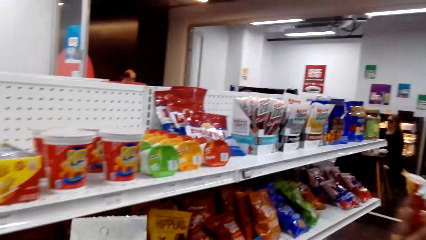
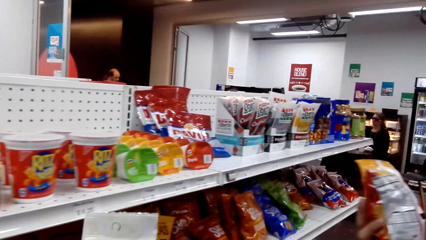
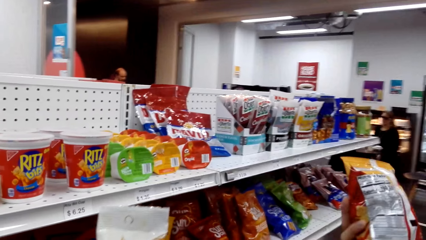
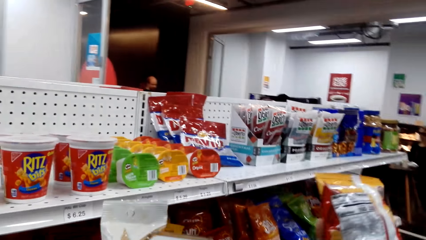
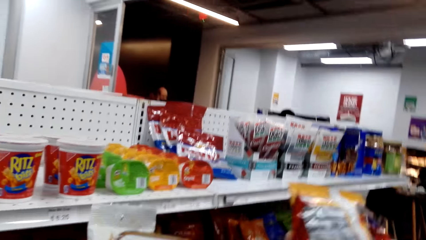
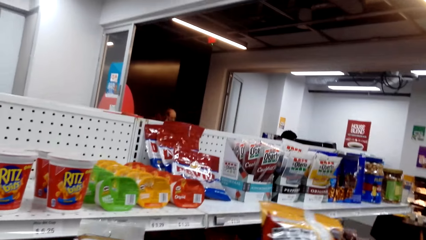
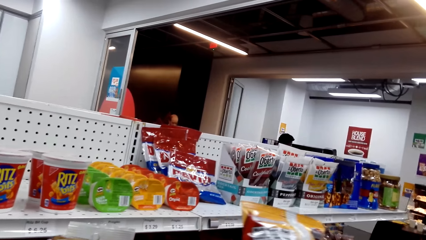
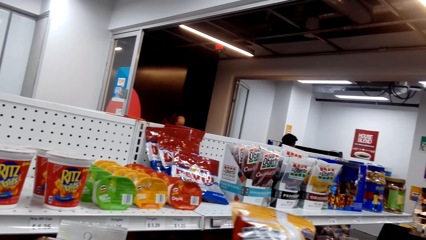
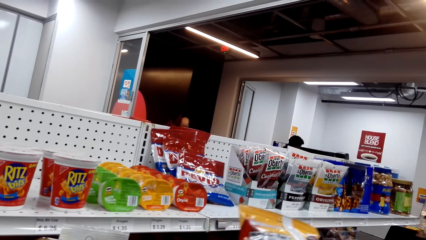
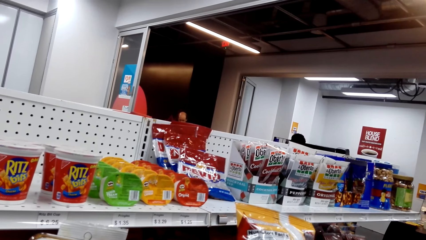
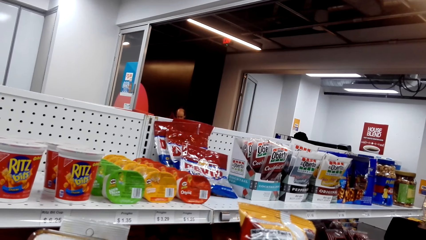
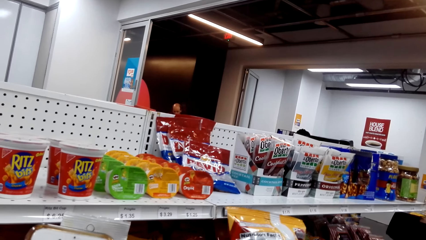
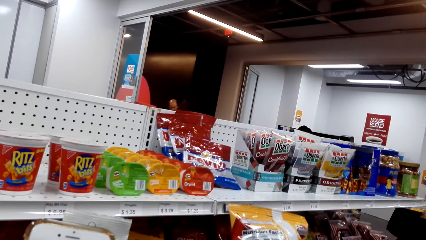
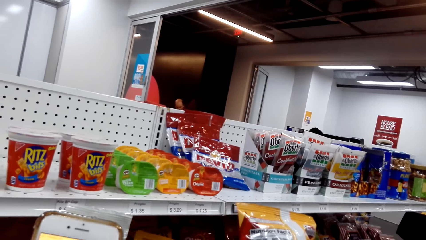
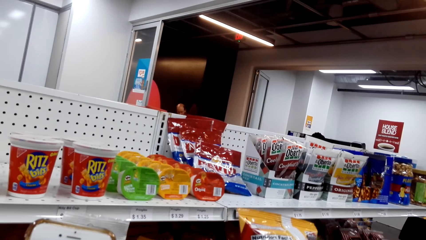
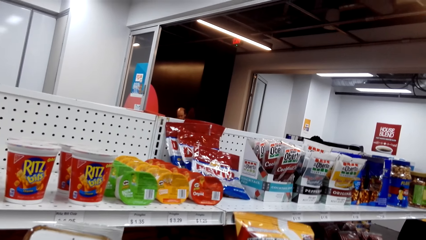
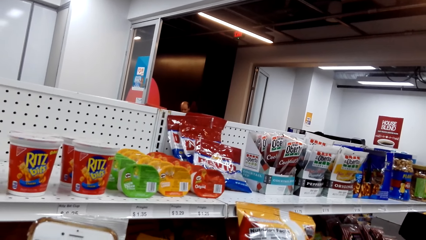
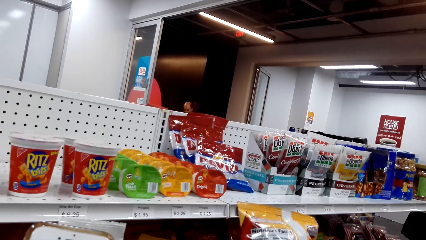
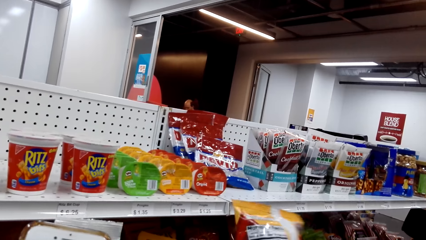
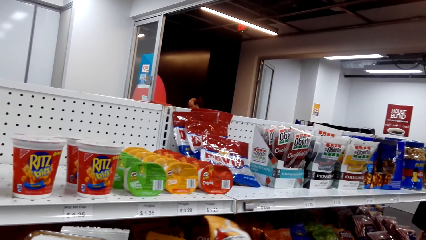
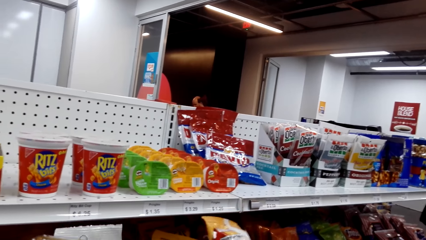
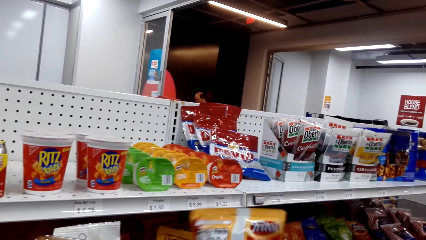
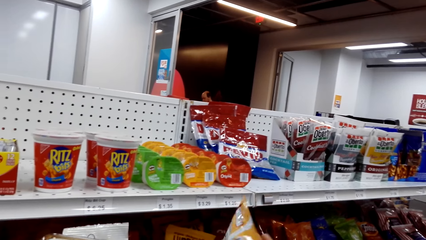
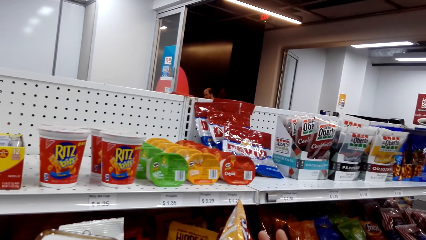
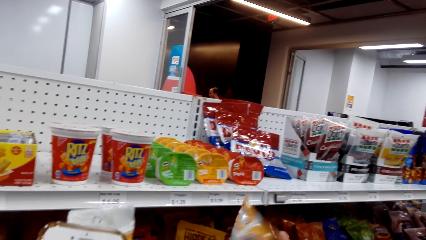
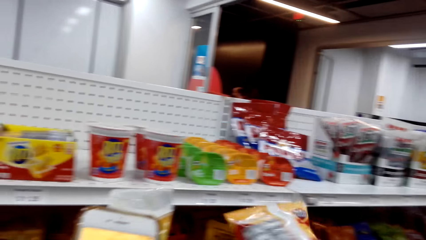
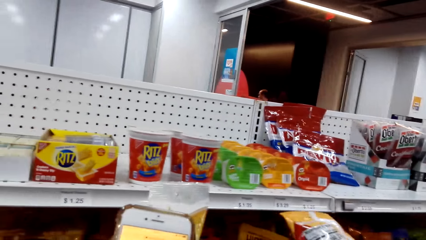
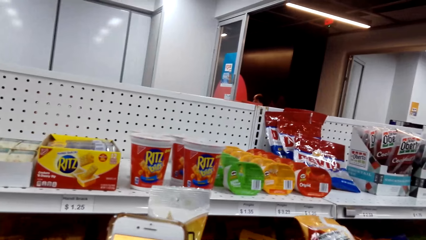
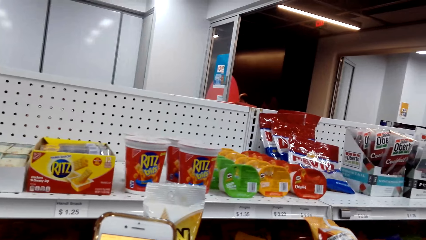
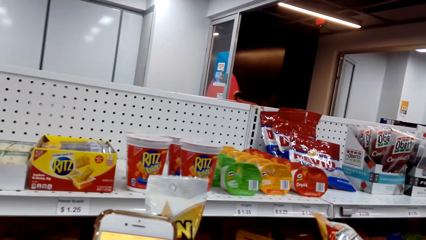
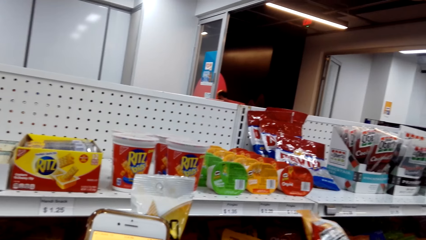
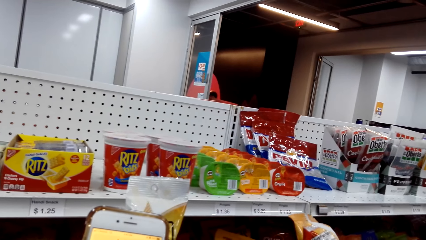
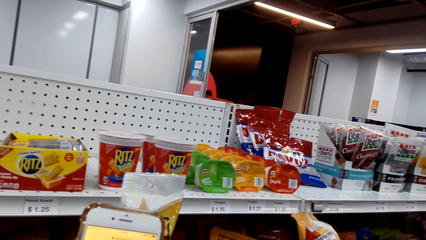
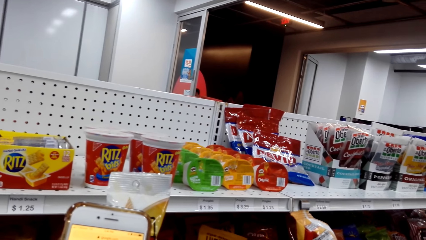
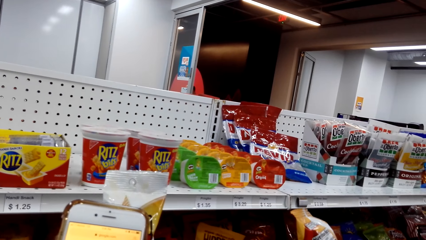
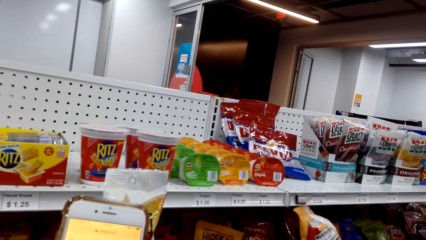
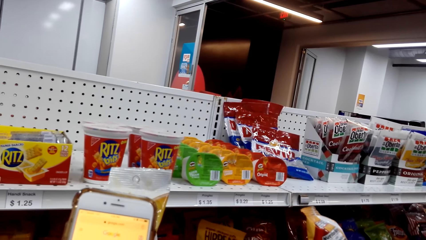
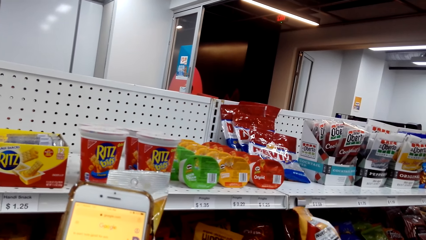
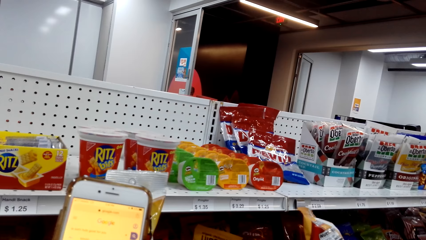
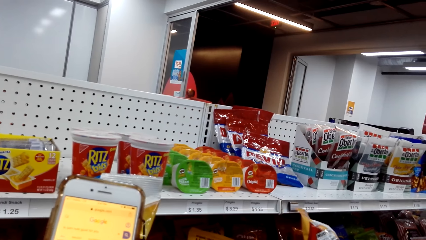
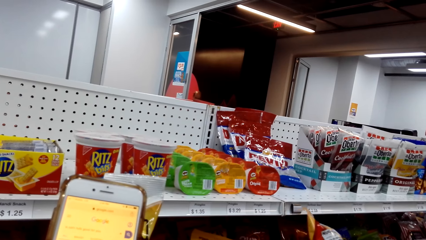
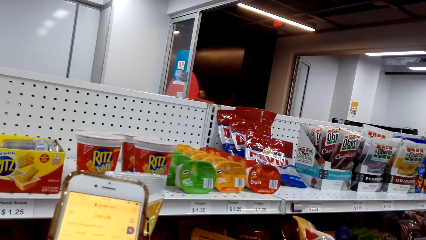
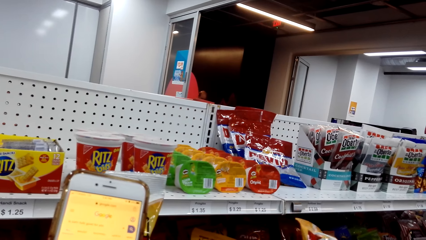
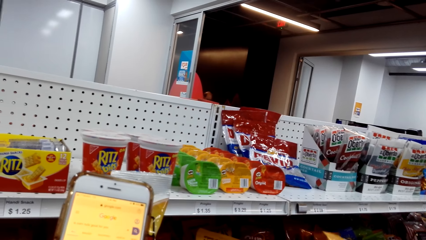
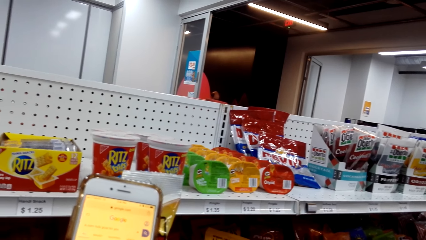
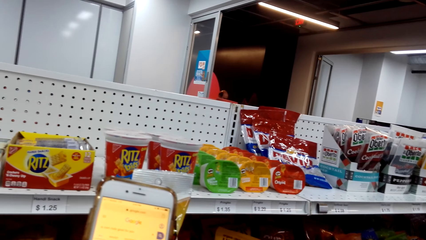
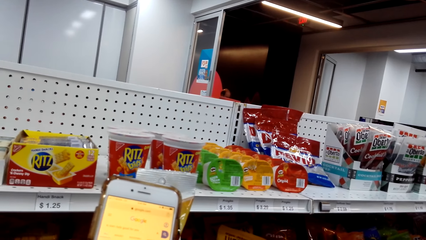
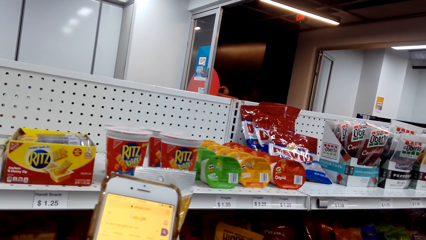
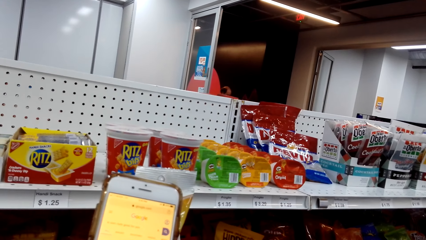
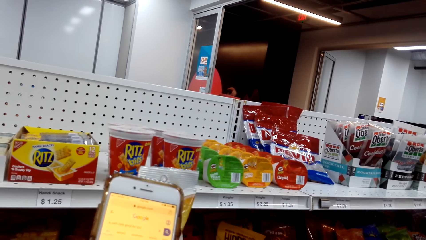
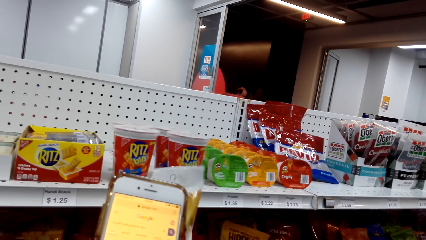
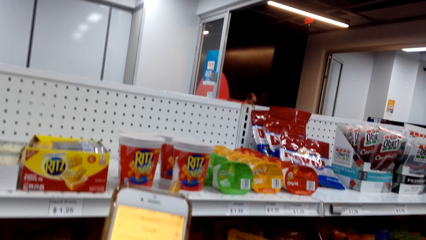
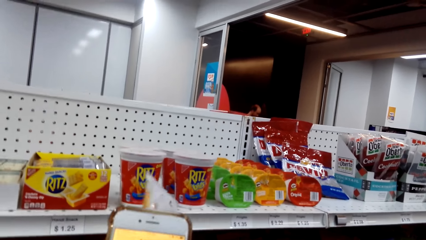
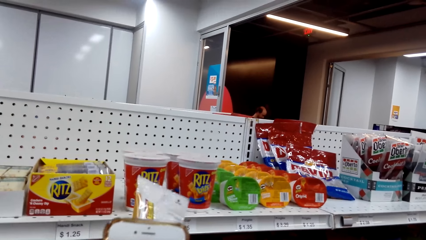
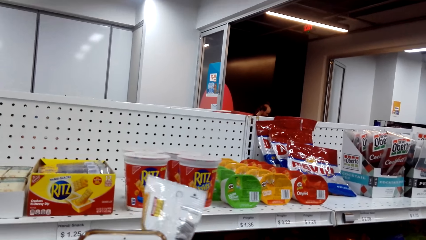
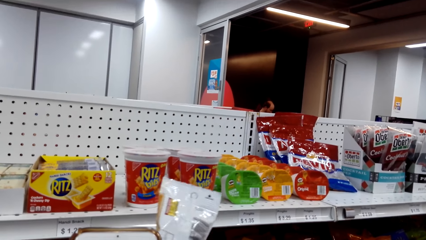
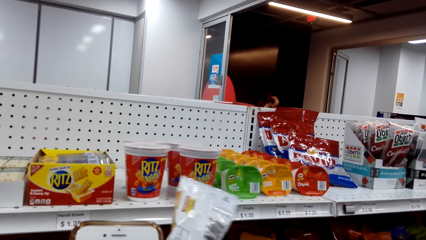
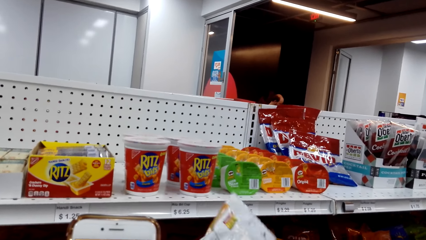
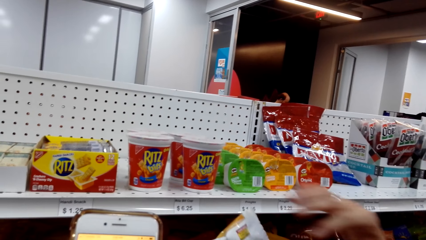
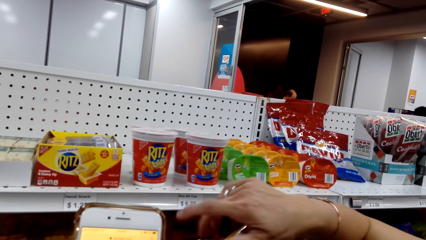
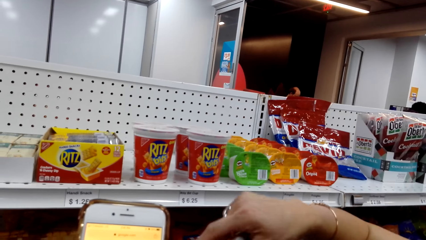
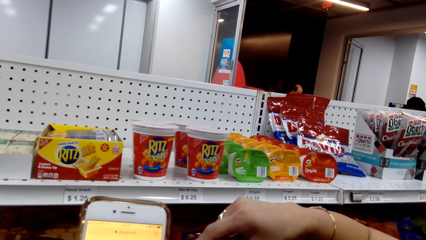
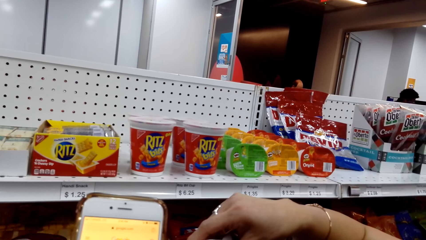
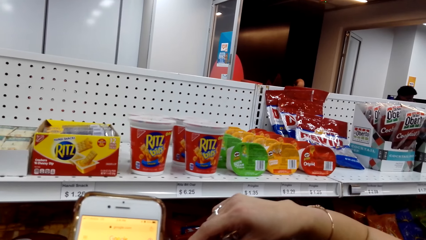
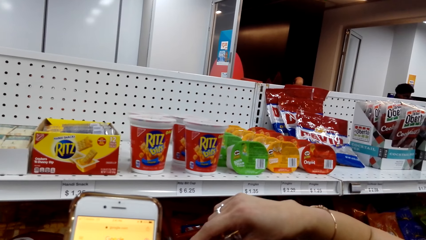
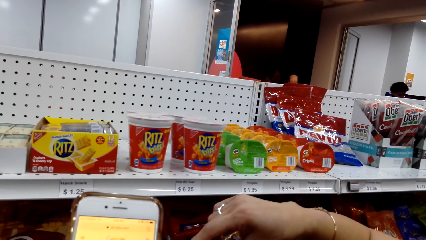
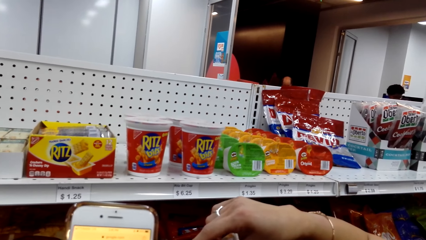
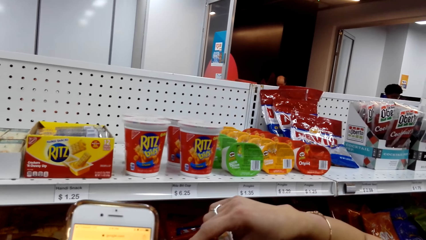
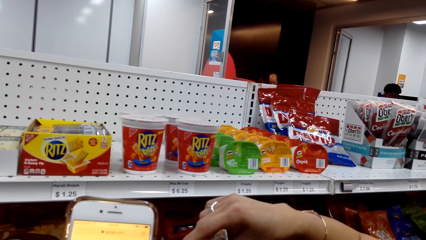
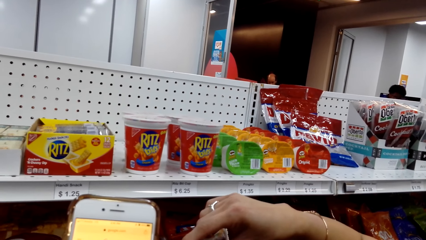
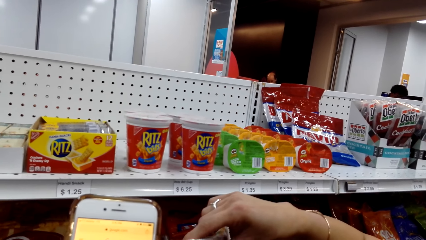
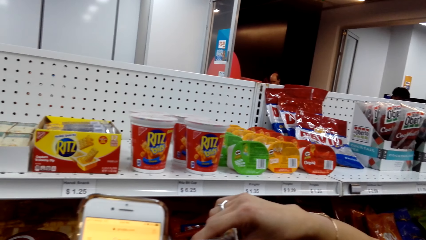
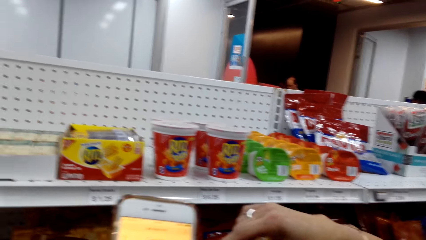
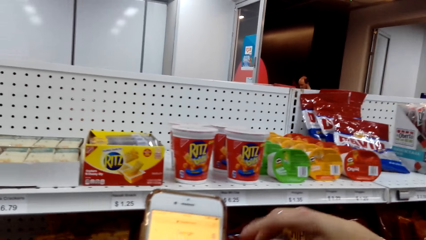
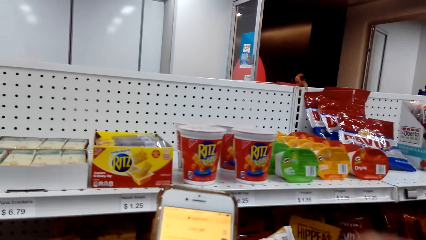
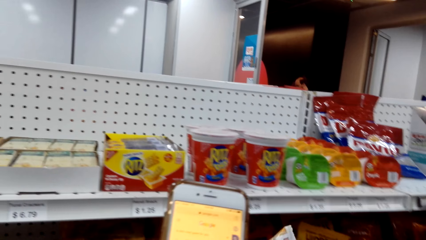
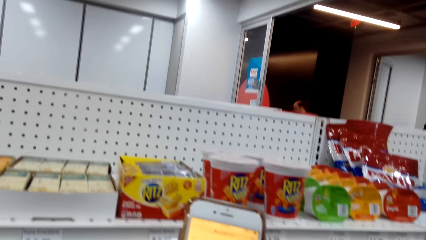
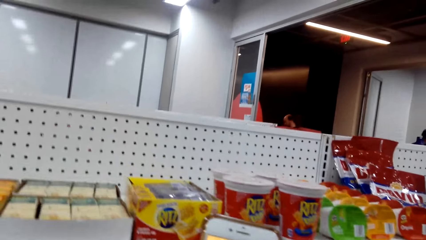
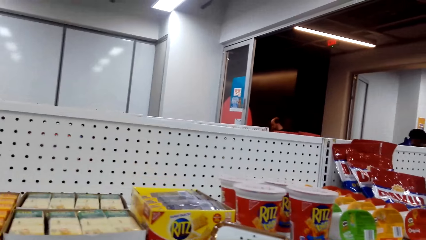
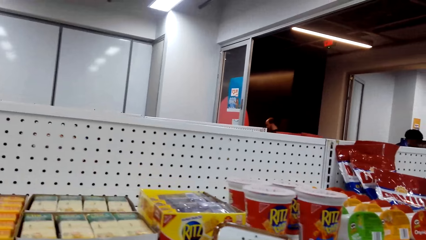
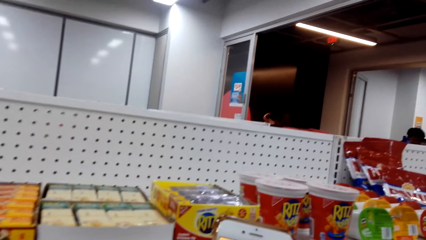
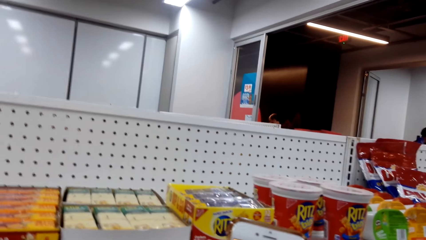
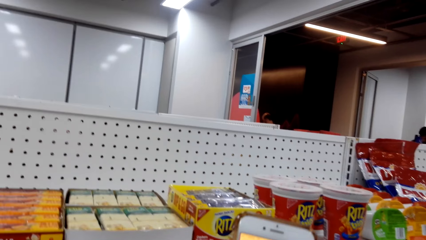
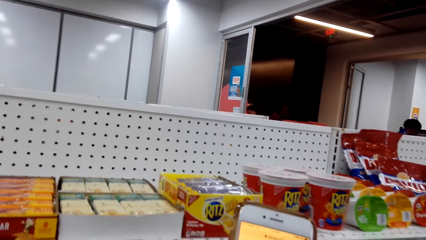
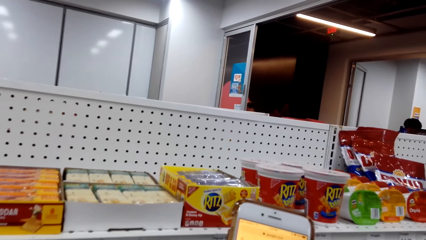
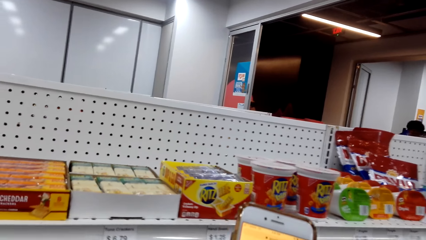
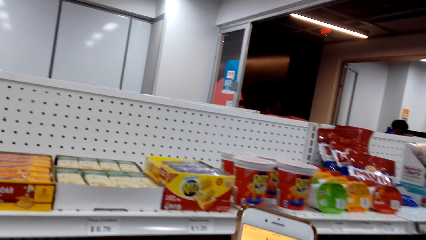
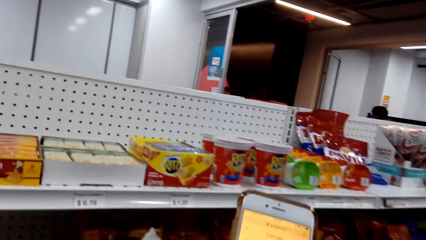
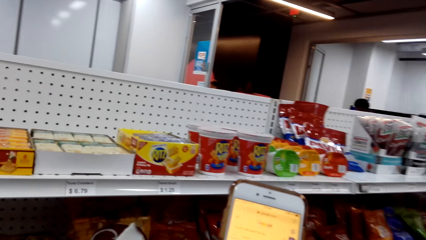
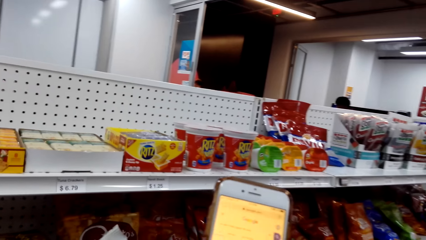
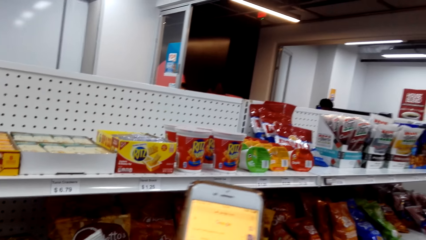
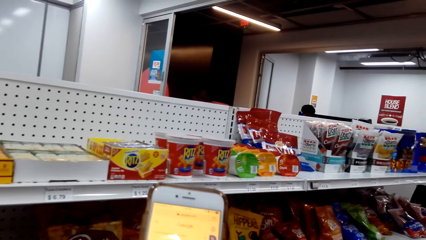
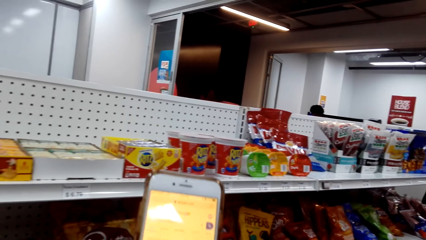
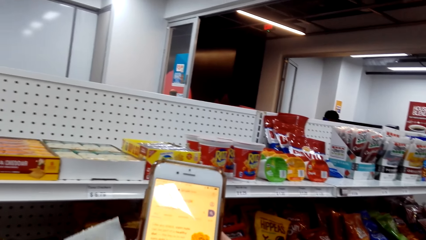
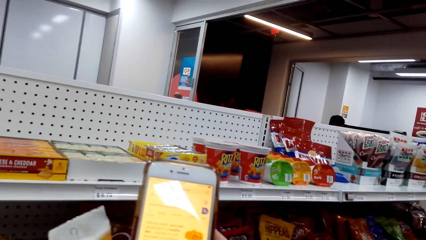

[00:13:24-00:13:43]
A woman shows the camera wearer the corn oil. The camera wearer operates a phone. They operate the phone.
